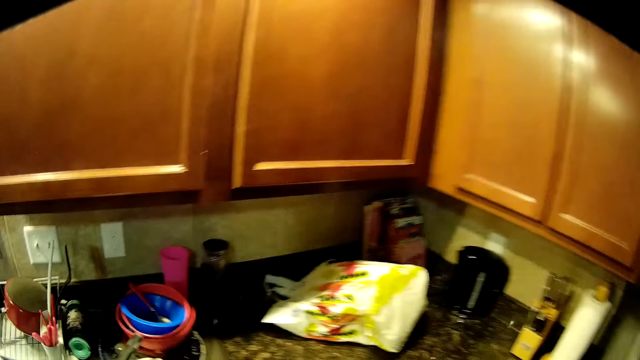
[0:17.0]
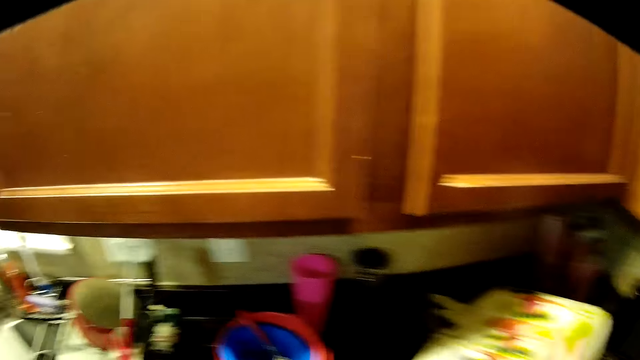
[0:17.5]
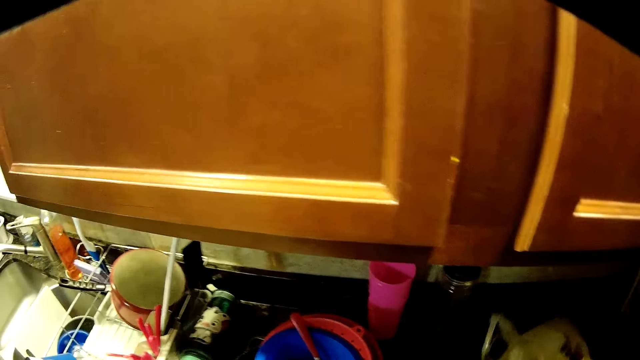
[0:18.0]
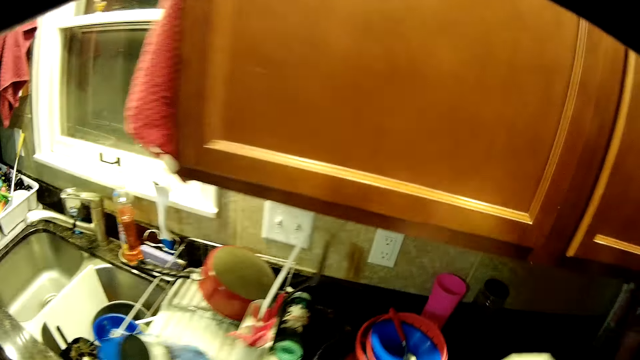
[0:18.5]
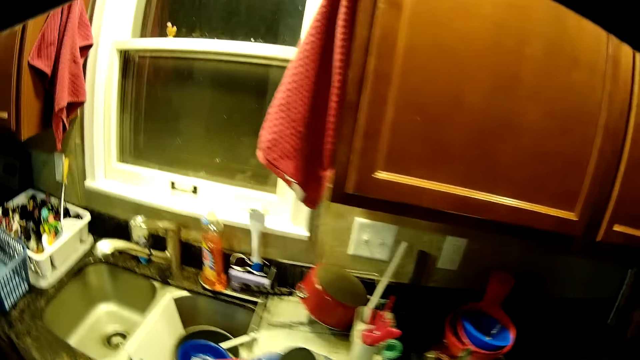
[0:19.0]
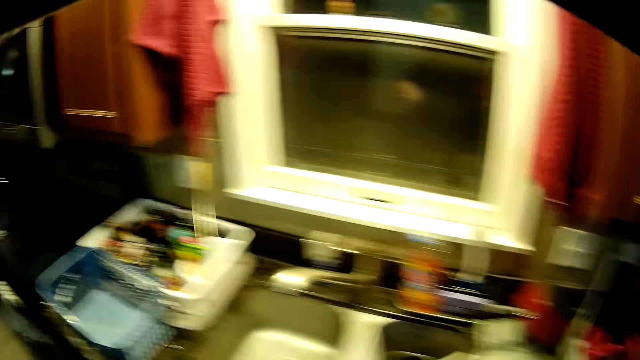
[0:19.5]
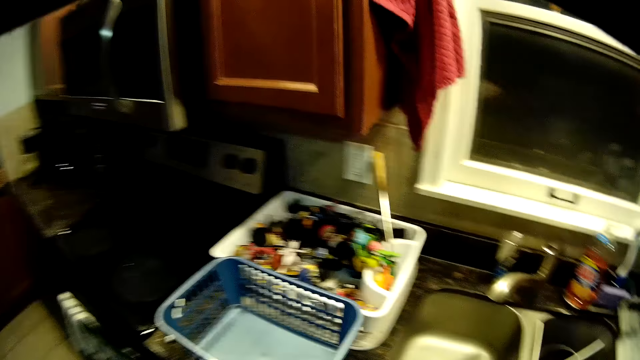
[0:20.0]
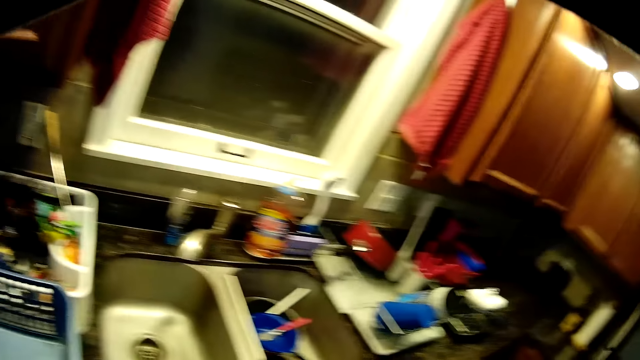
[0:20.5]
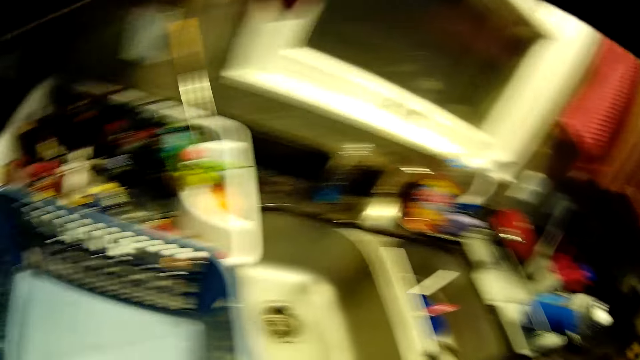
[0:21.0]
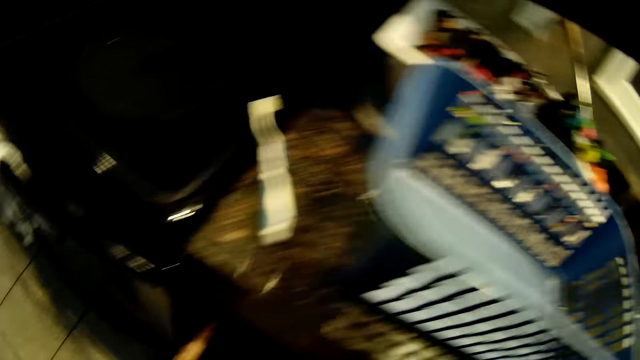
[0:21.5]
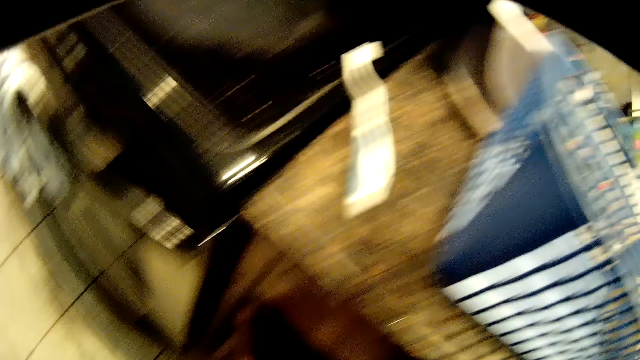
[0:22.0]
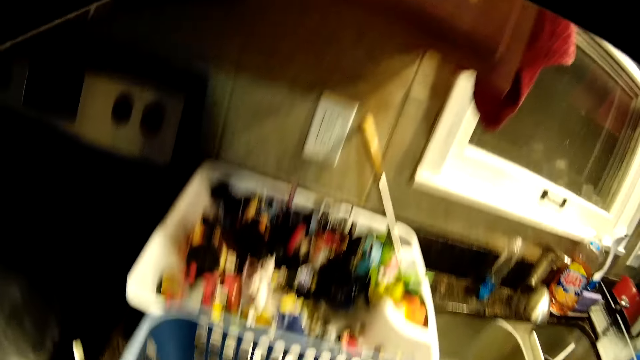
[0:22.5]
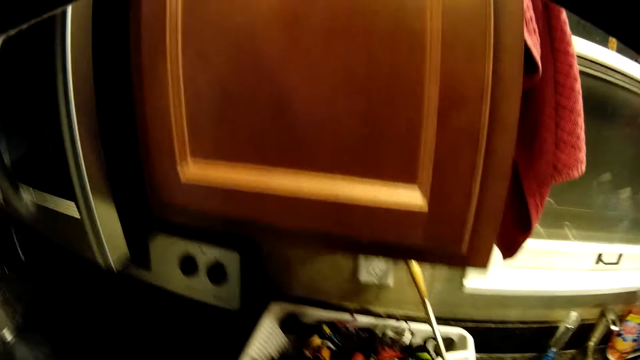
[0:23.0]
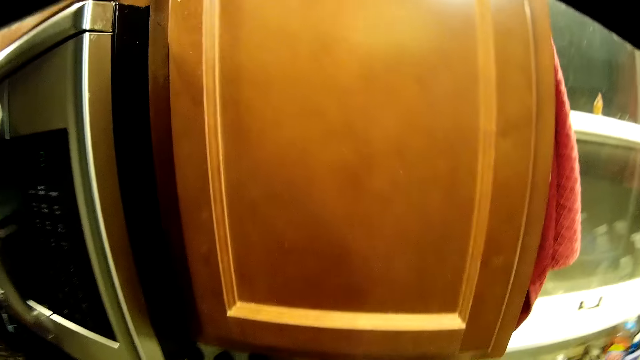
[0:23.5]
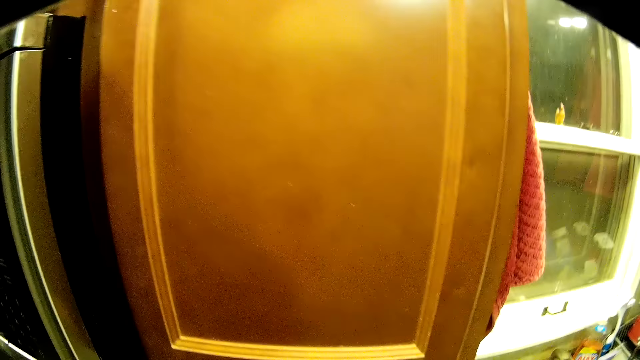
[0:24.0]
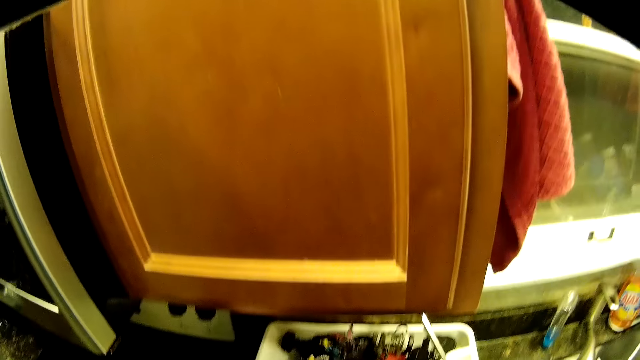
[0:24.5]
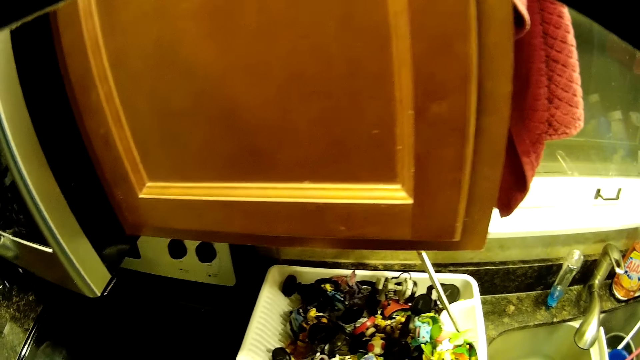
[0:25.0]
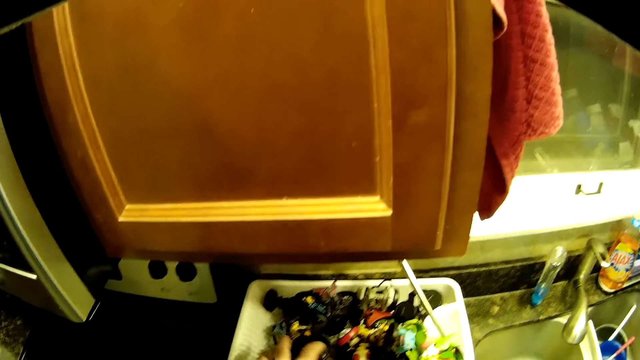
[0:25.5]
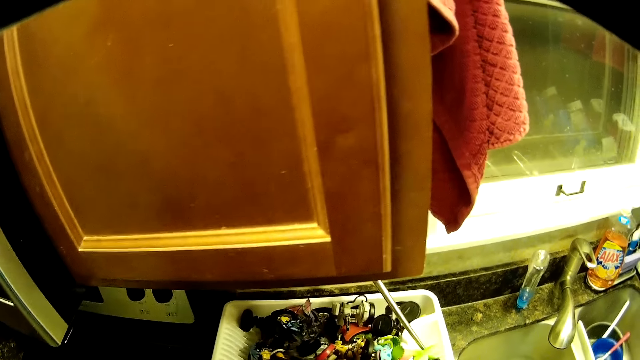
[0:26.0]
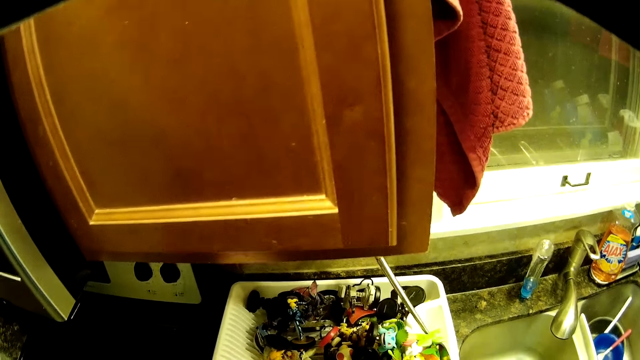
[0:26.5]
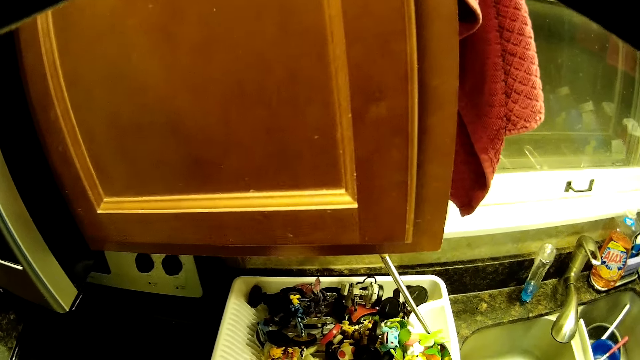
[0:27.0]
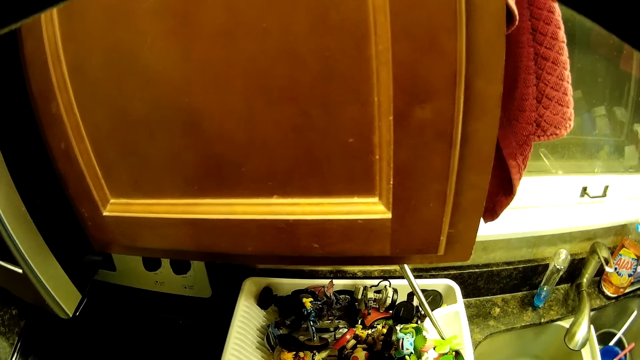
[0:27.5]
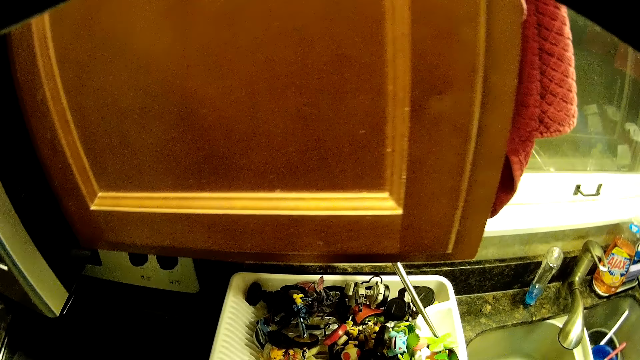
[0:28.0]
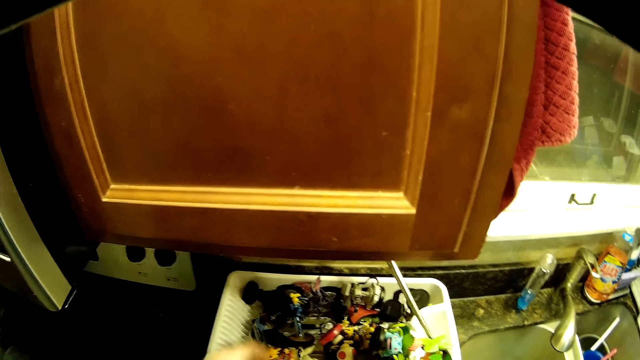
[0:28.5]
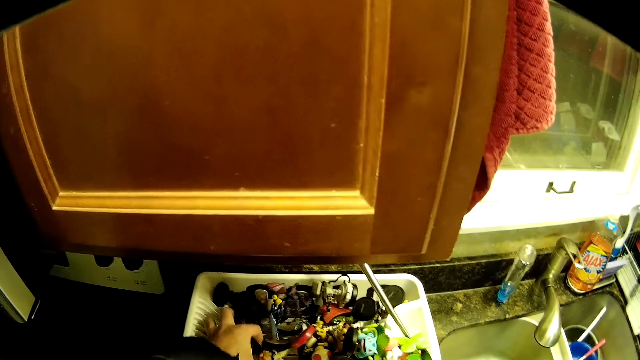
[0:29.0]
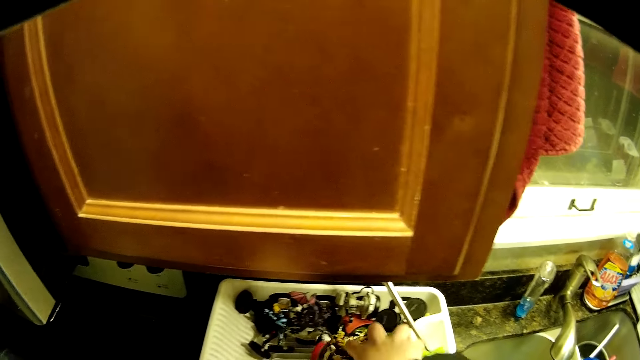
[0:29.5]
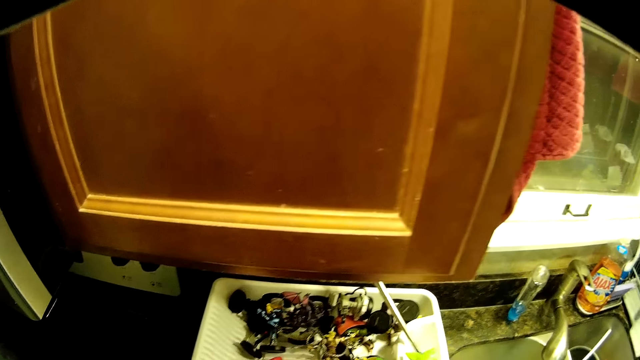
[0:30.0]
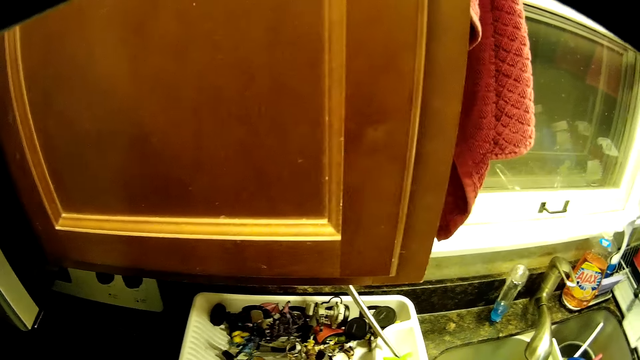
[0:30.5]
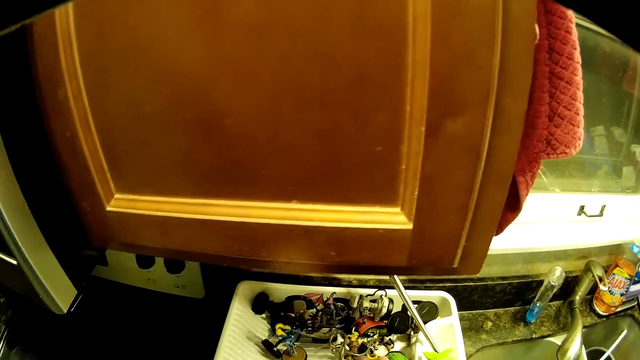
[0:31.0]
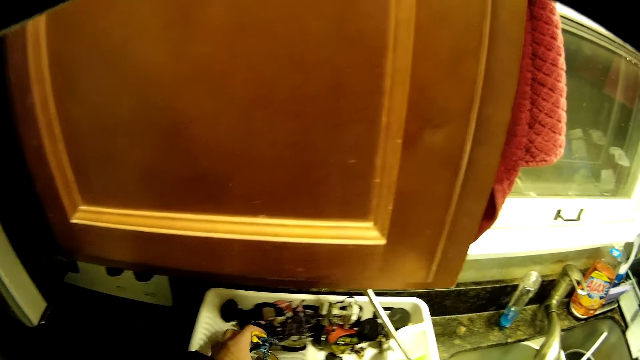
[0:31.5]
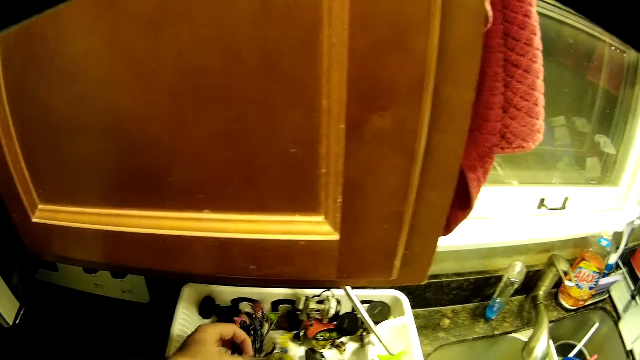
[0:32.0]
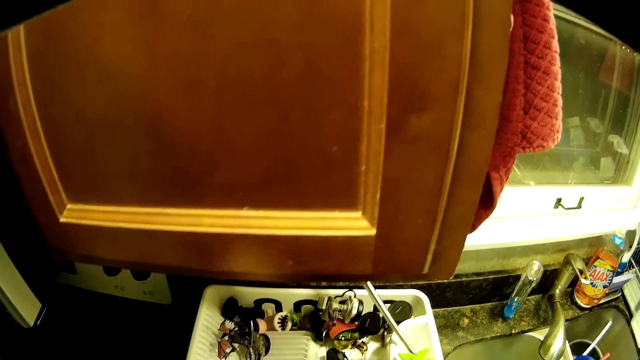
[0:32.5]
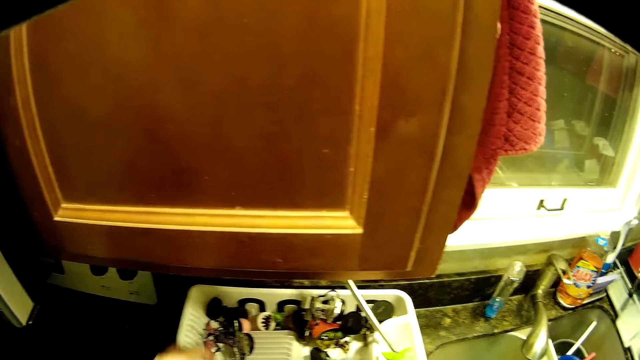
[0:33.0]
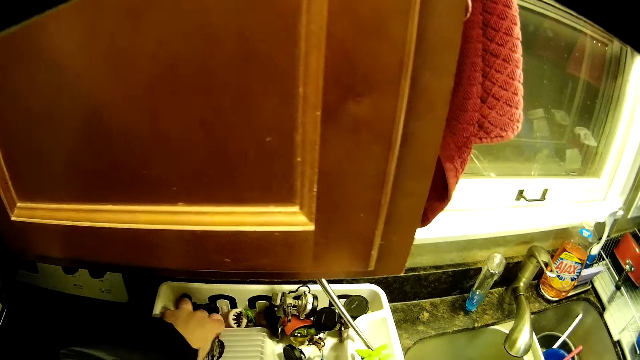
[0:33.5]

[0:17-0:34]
The camera wearer picks the plastic bag from the kitchen cabinet with her left hand. She moves around. She does something. She looks around. She collects something. She picks up toys from a basket on the kitchen cabinet with both hands.

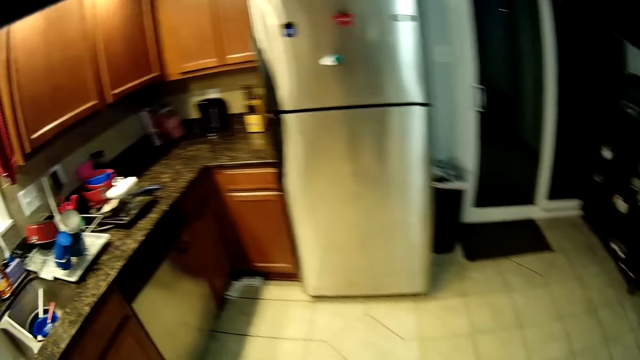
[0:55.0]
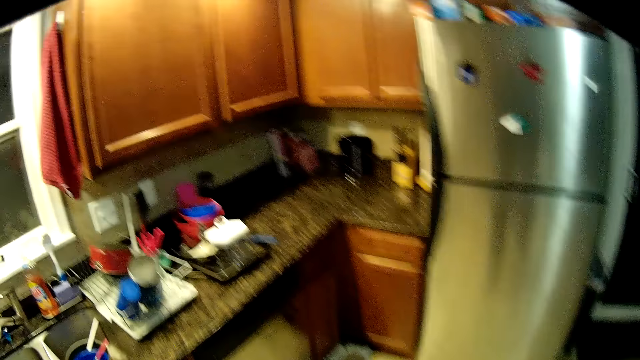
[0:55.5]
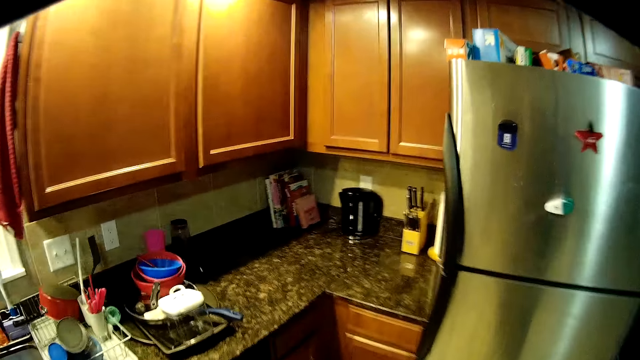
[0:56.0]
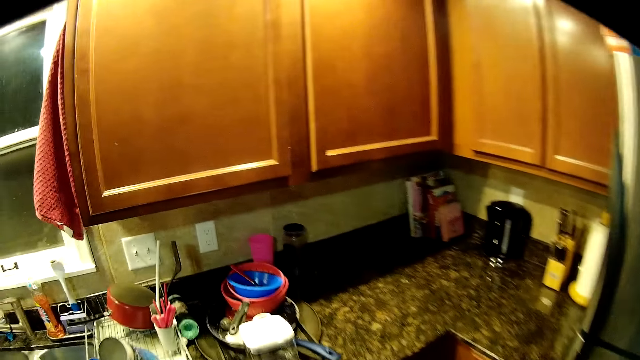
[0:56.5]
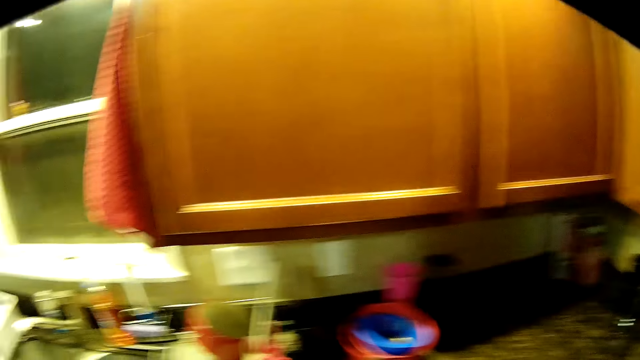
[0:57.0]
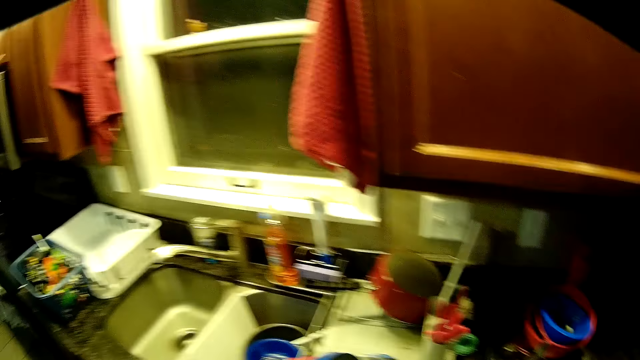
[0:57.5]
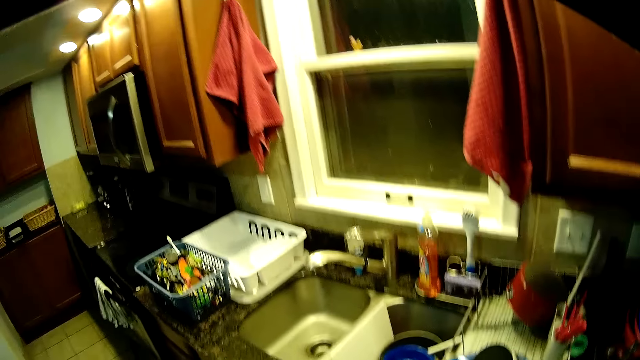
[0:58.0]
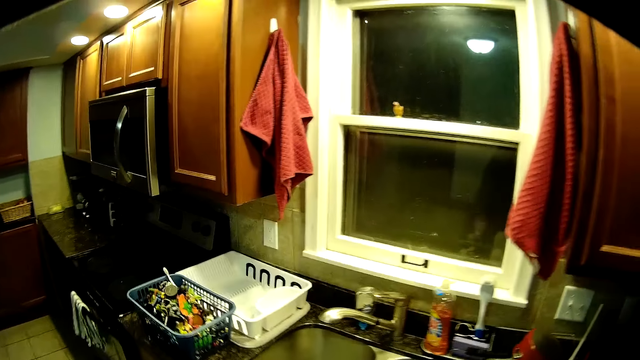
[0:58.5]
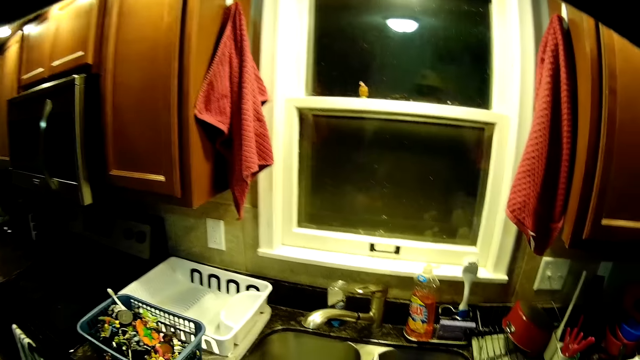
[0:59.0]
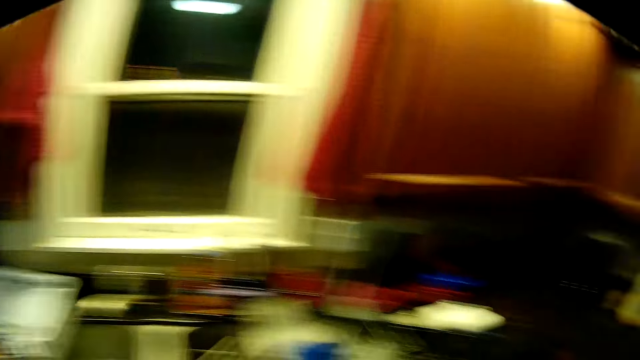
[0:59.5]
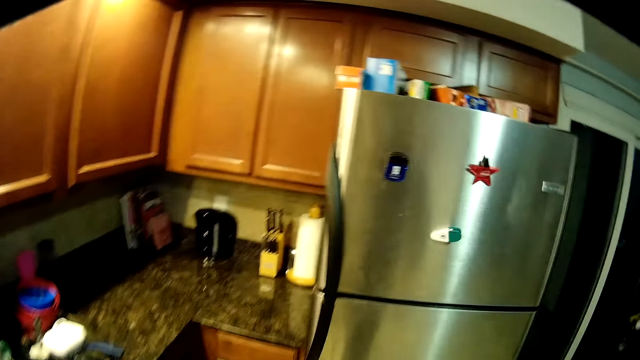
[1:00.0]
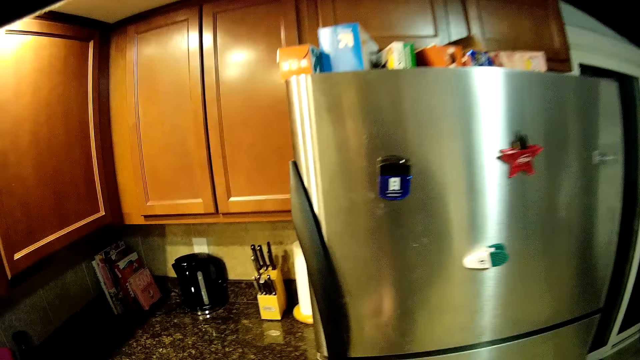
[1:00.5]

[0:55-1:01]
The camera wearer moves around. They look around.
